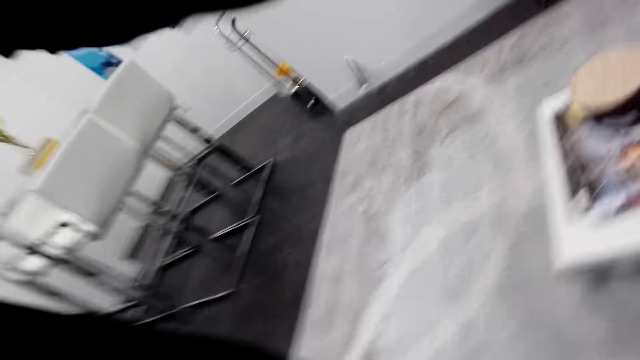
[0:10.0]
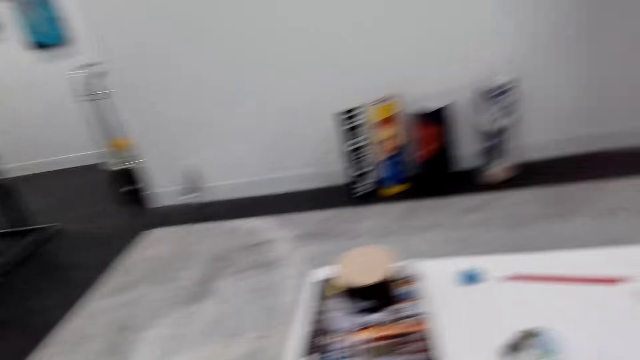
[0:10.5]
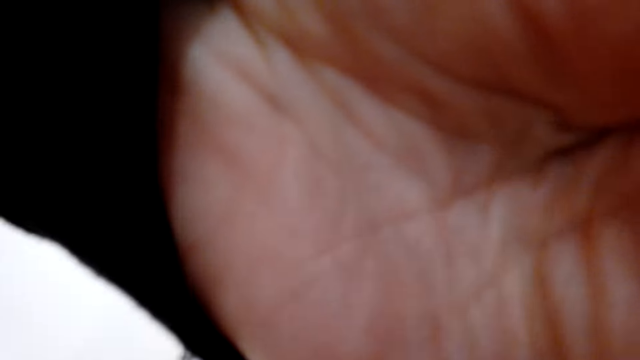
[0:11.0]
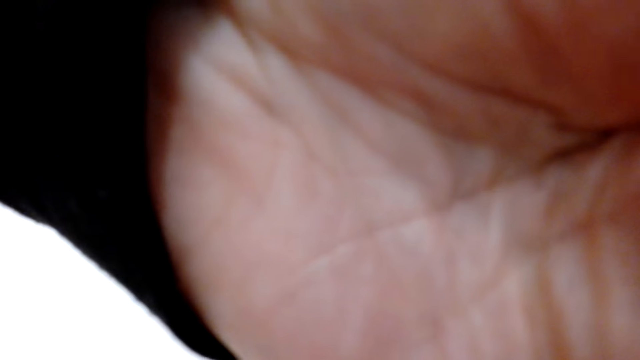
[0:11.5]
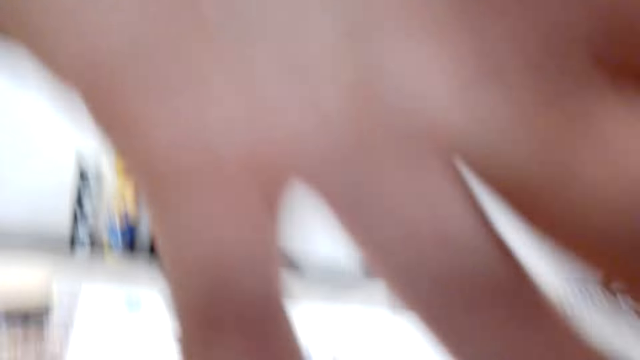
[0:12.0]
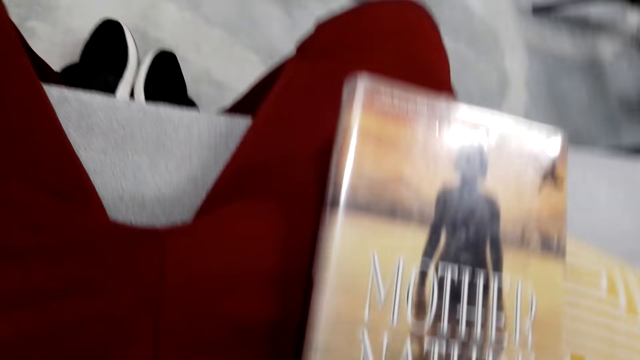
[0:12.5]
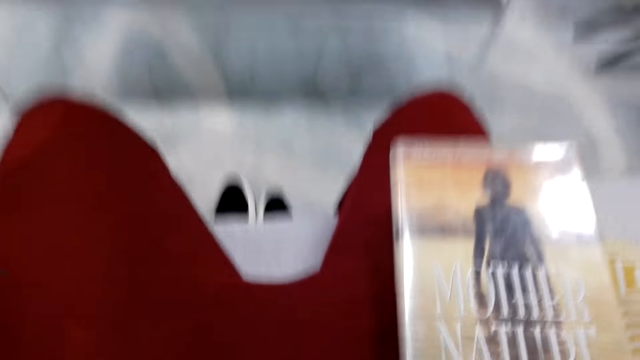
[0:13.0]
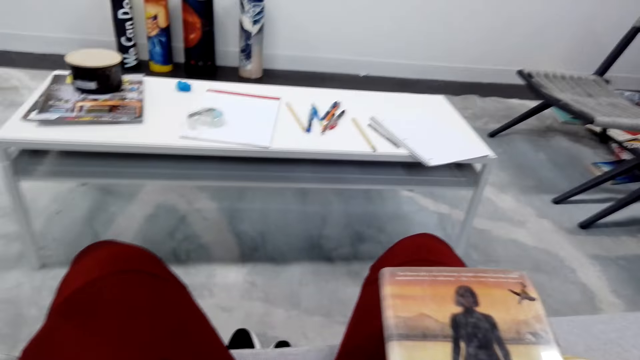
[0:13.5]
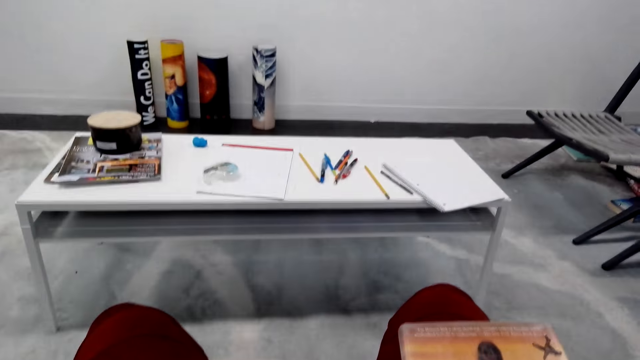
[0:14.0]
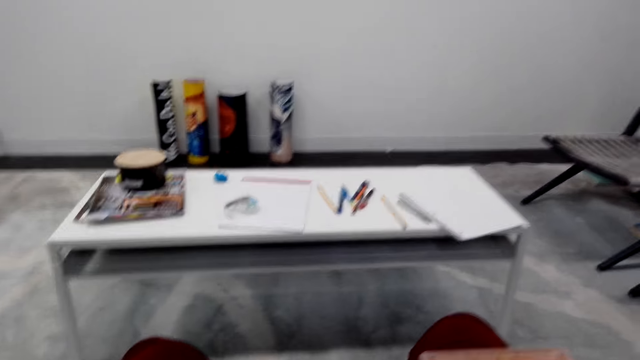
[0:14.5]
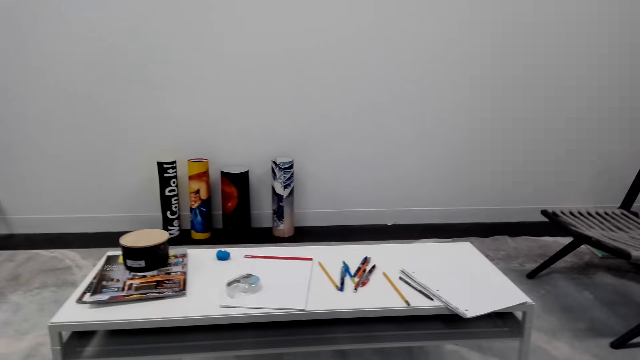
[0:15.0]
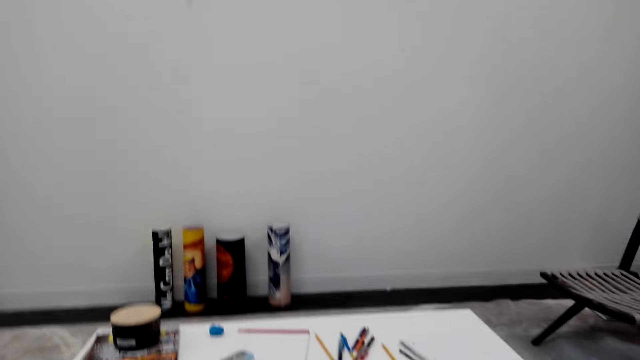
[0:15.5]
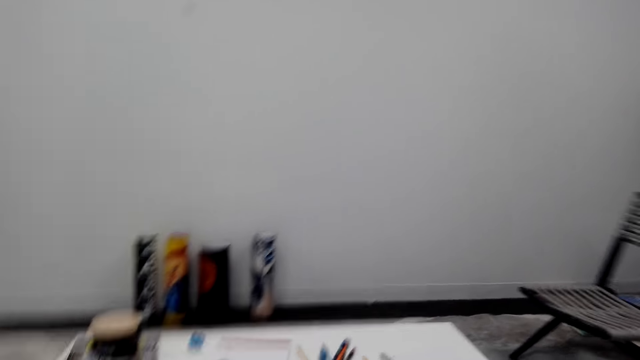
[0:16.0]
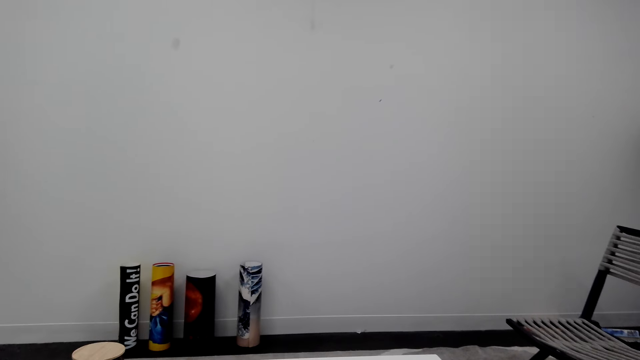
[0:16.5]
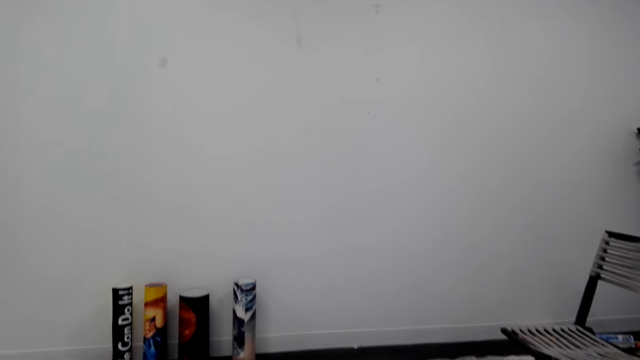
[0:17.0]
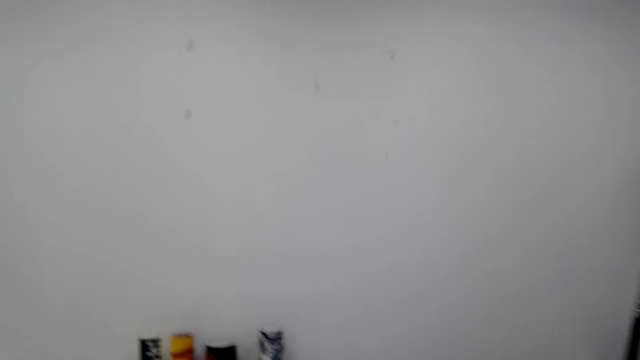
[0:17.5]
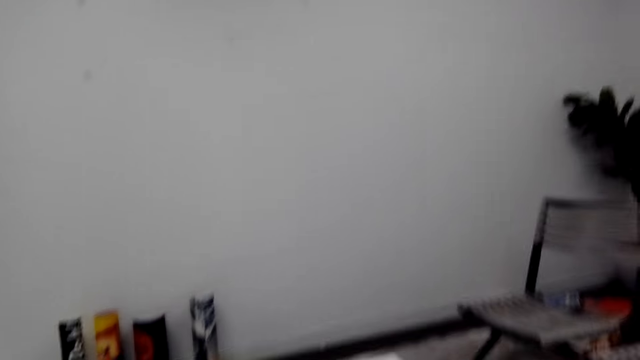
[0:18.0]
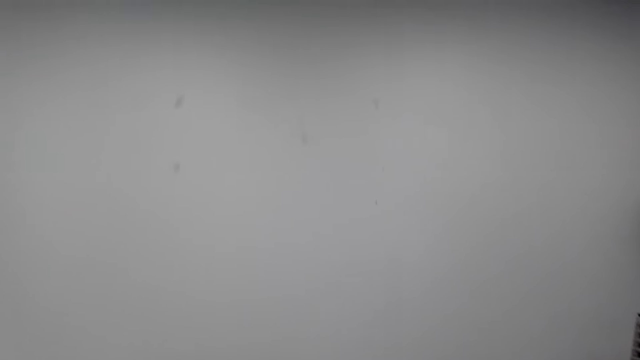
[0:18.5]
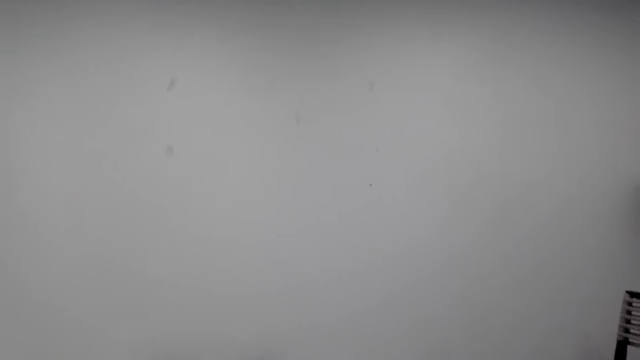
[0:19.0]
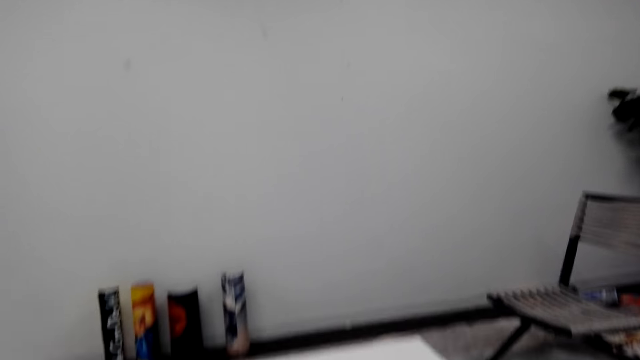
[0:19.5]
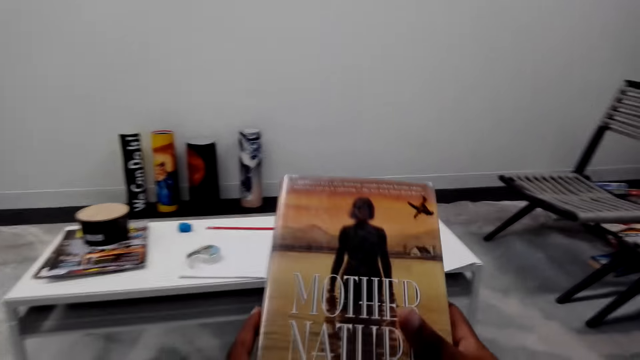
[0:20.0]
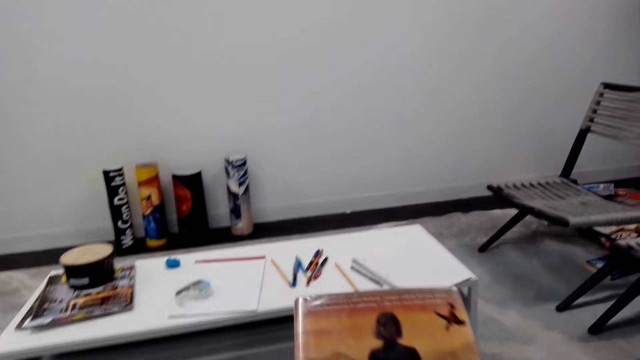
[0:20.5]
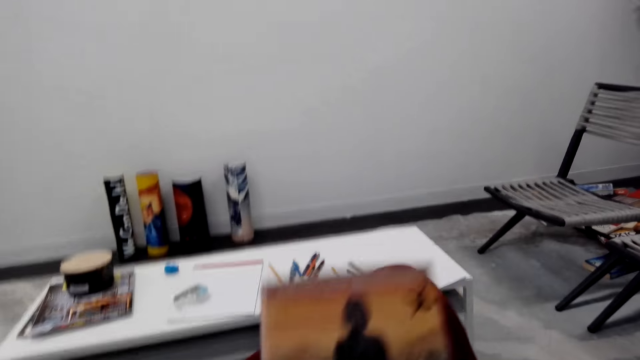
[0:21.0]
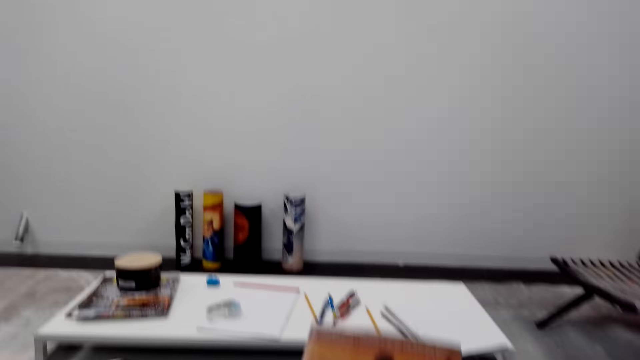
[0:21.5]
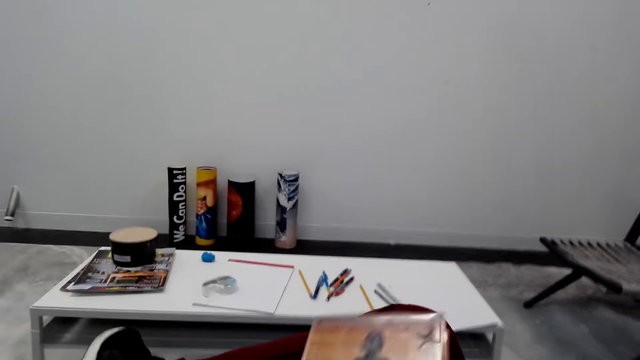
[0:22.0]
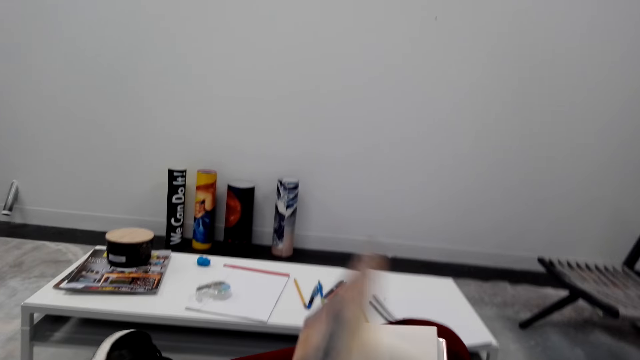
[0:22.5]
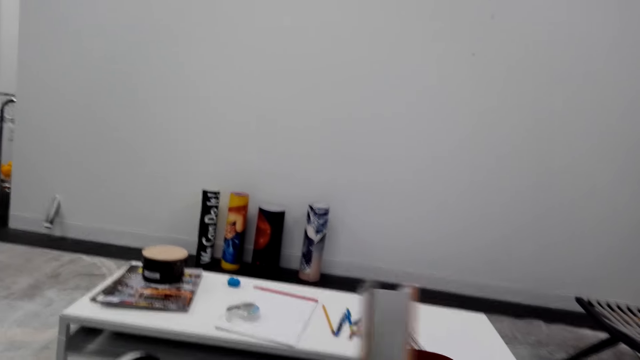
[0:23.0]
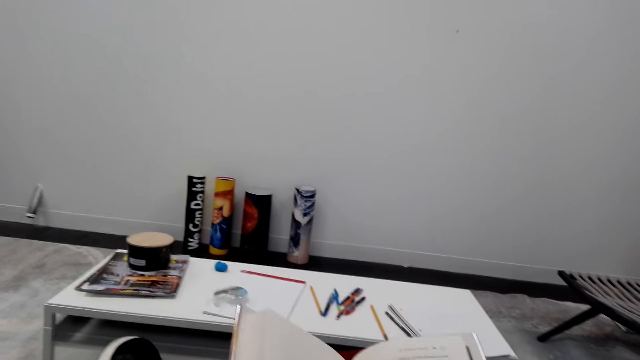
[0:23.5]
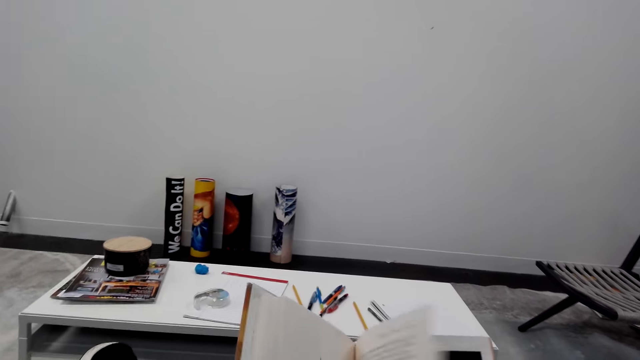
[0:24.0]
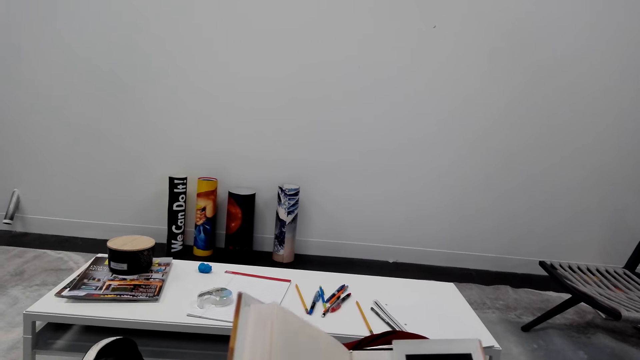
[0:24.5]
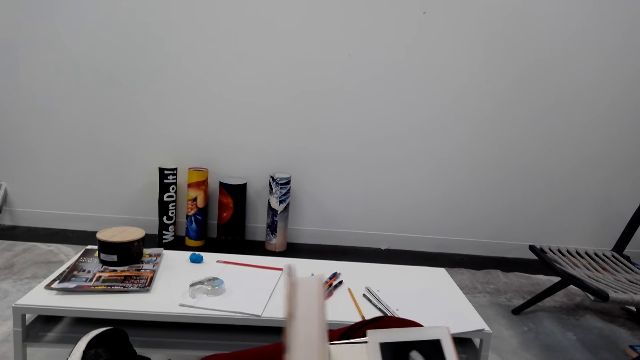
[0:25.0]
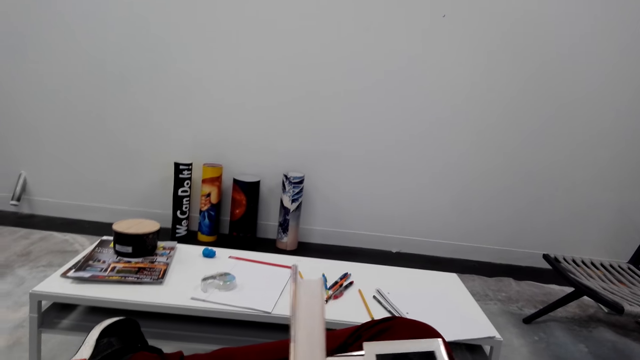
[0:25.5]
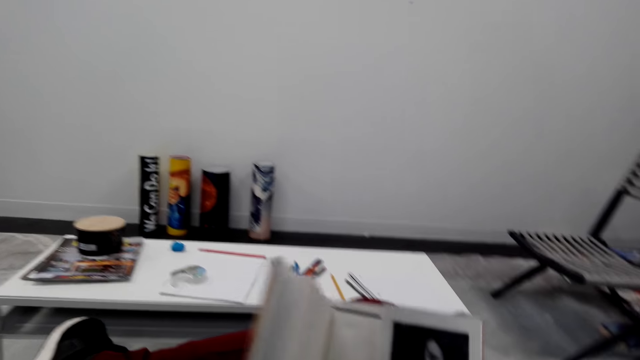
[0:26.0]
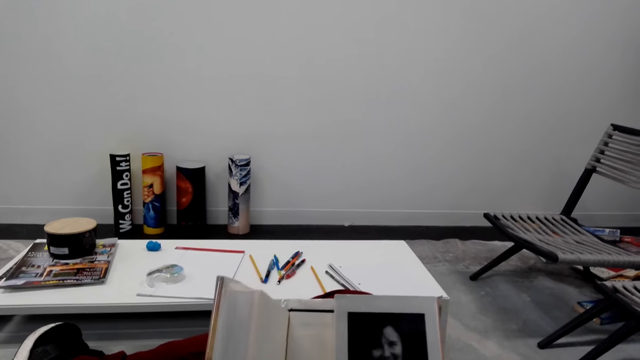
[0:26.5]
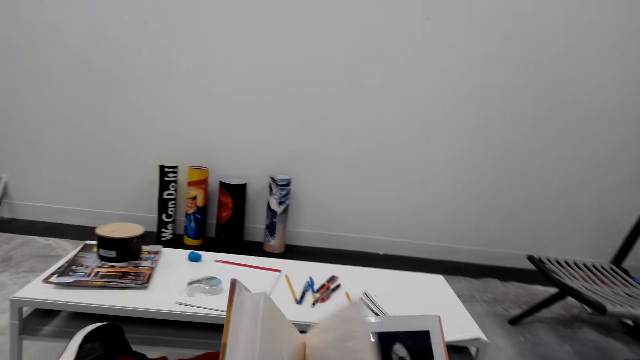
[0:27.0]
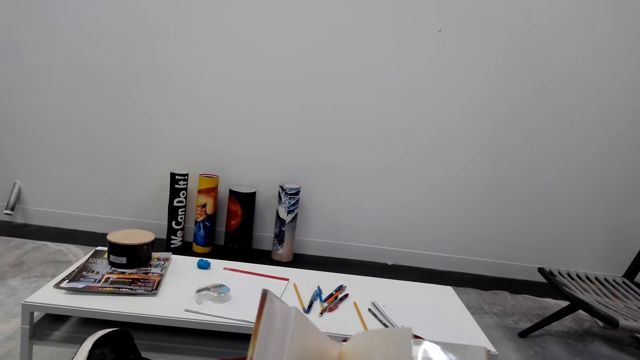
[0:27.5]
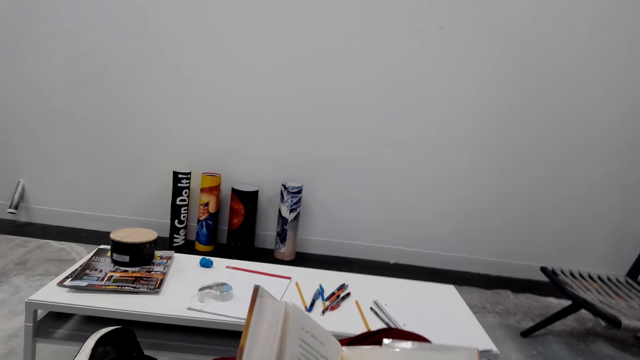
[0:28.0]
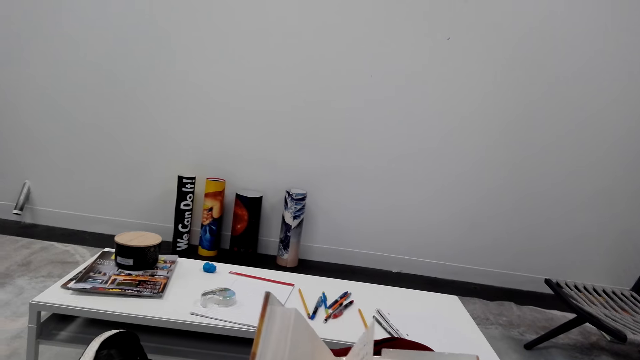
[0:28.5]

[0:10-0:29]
The camera wearer makes a camera. They adjust the sitting position. They open the book. They flip the book.

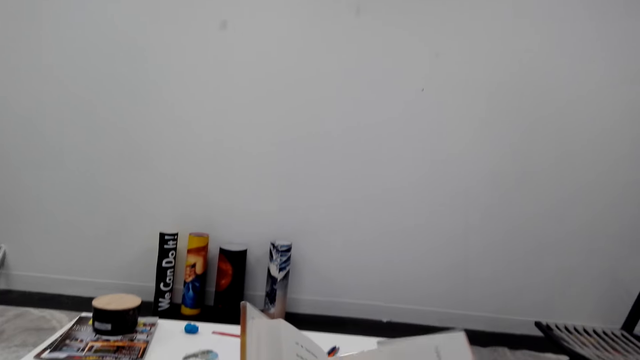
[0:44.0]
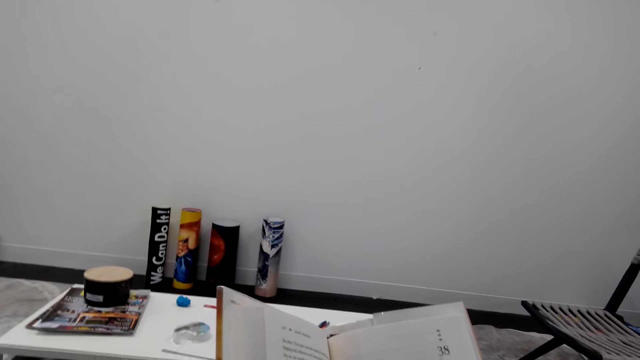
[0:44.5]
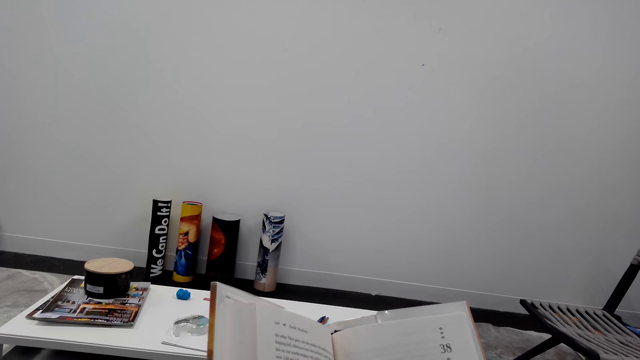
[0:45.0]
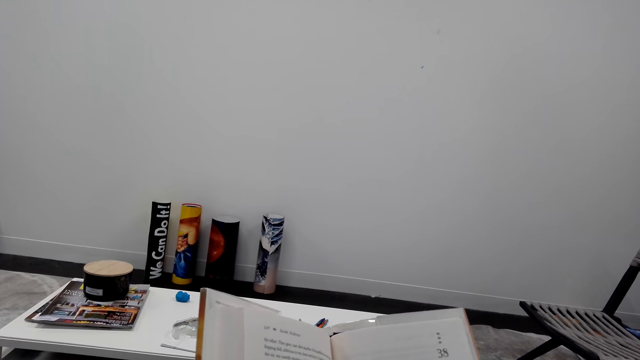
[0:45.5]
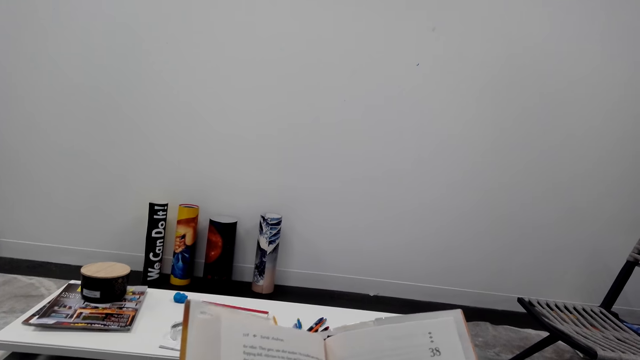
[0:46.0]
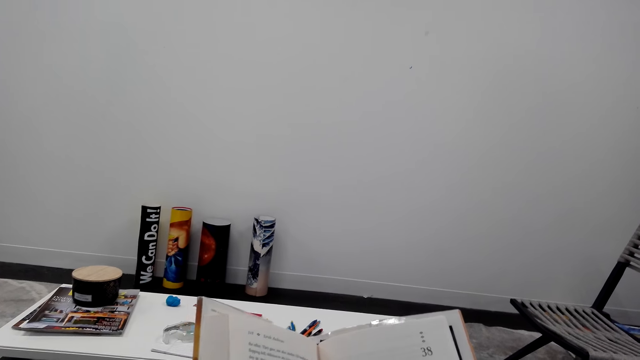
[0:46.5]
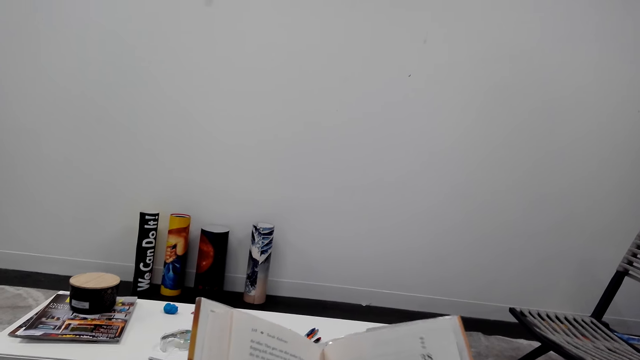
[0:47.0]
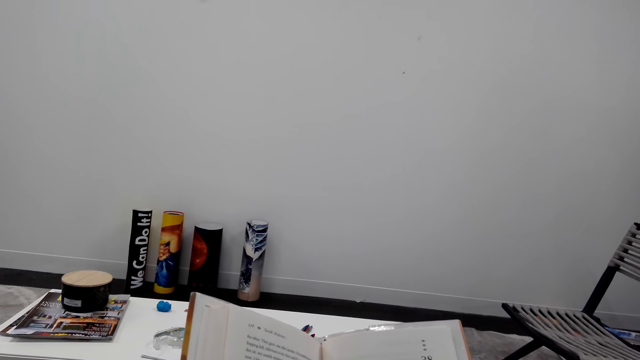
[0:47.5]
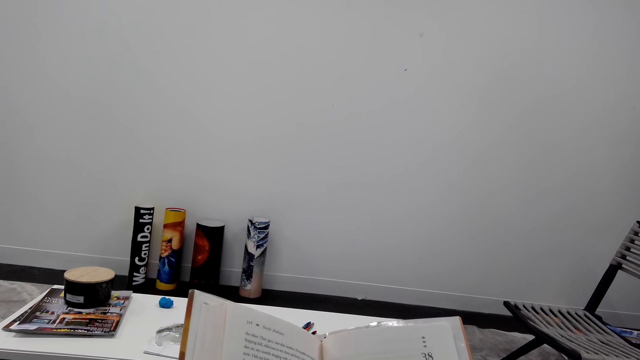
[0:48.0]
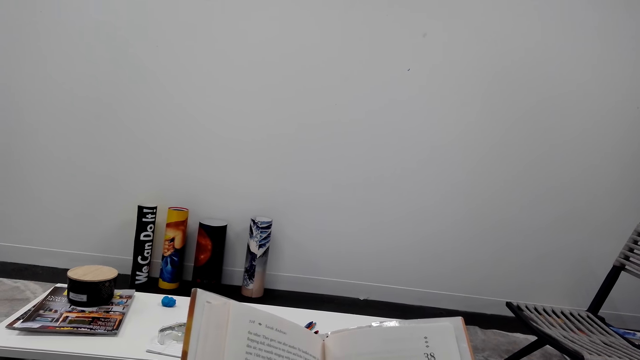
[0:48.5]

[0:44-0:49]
The camera wearer reads the book.
